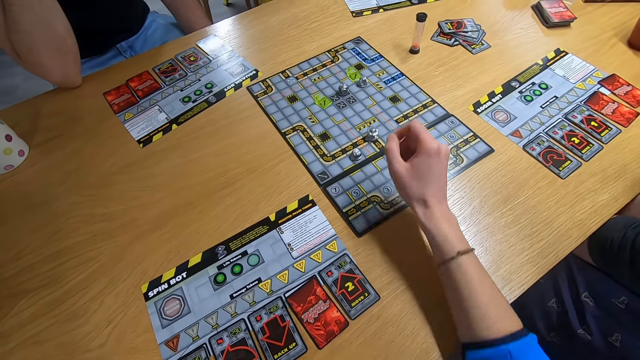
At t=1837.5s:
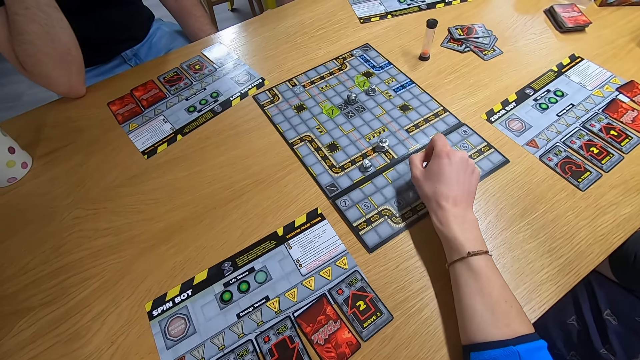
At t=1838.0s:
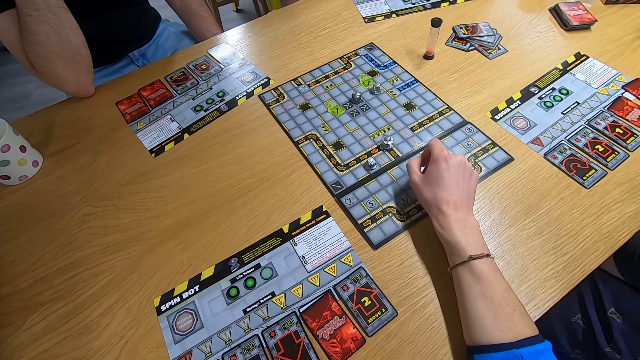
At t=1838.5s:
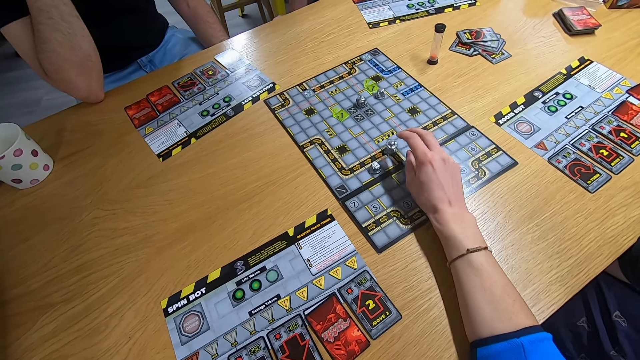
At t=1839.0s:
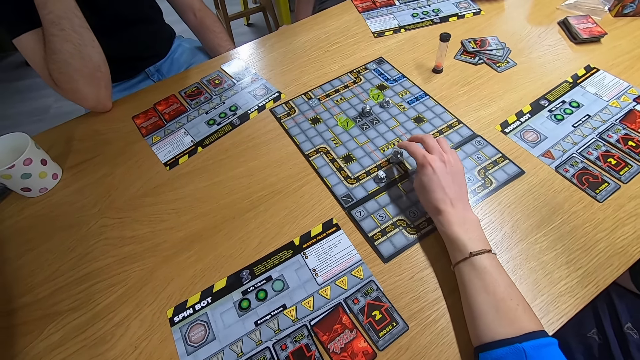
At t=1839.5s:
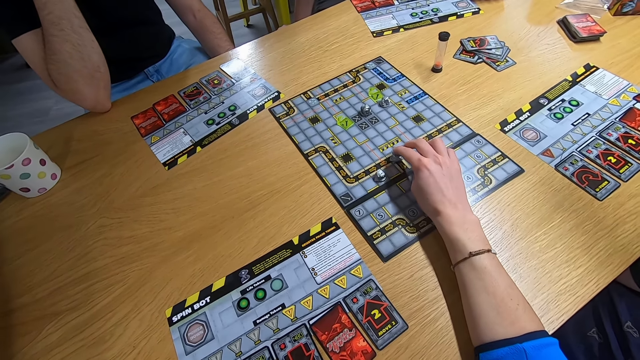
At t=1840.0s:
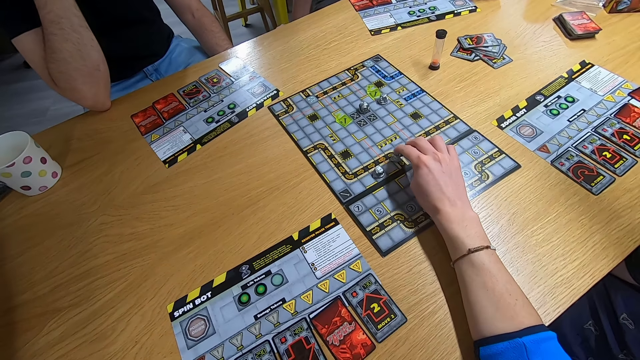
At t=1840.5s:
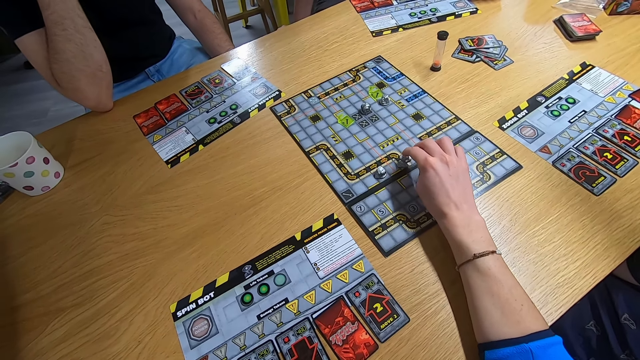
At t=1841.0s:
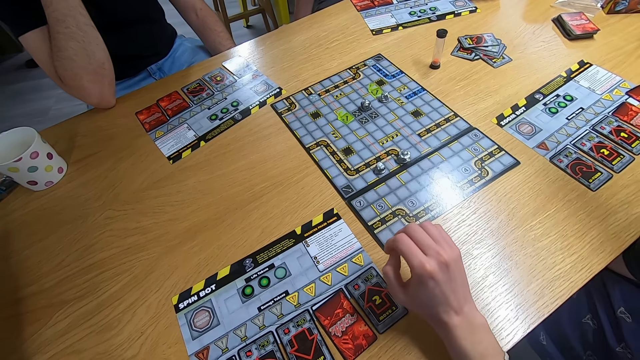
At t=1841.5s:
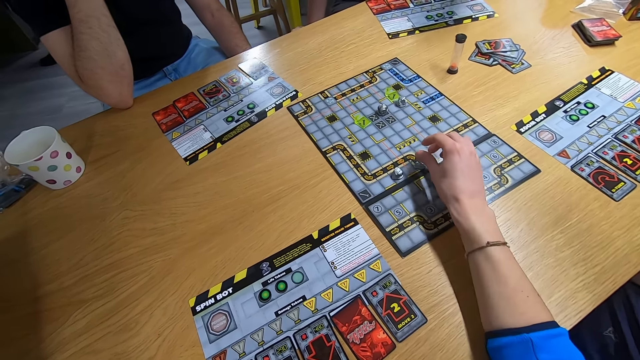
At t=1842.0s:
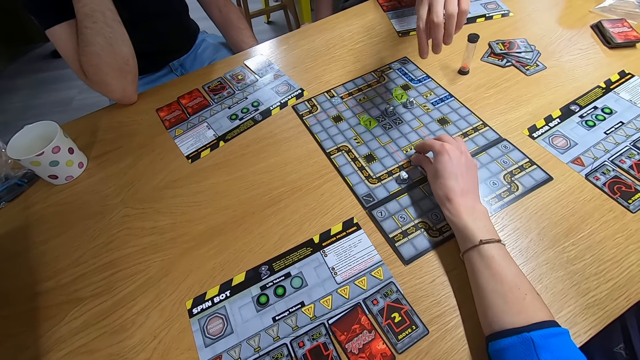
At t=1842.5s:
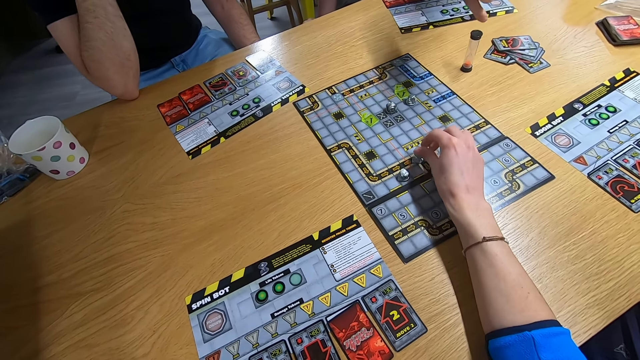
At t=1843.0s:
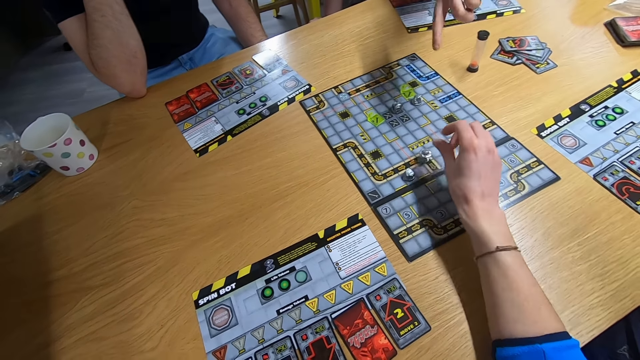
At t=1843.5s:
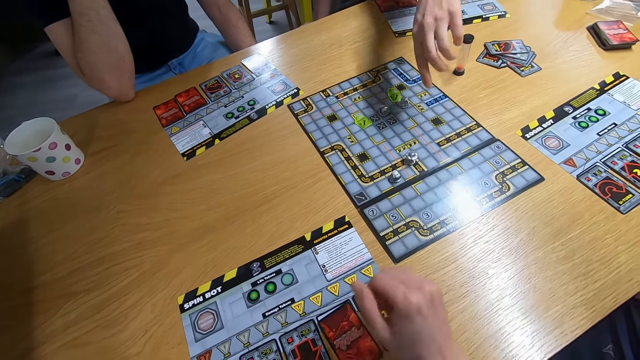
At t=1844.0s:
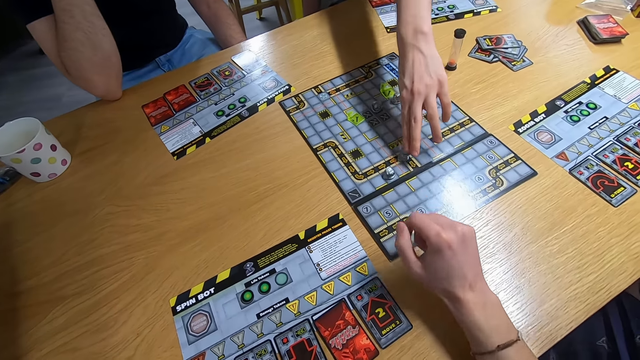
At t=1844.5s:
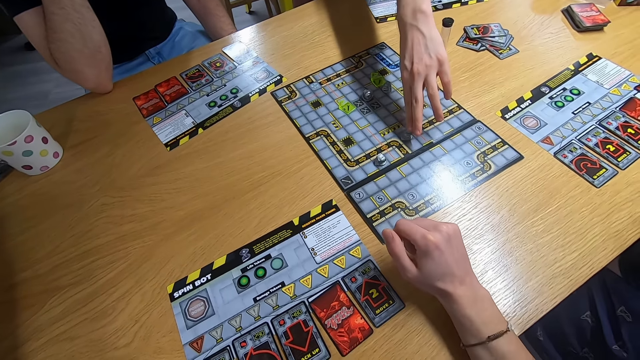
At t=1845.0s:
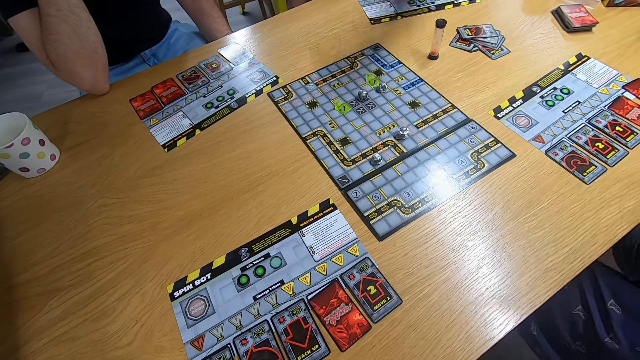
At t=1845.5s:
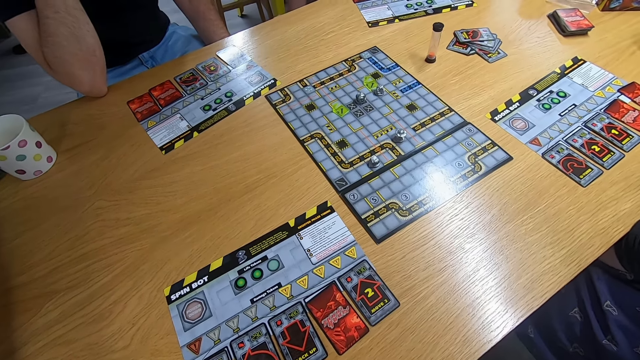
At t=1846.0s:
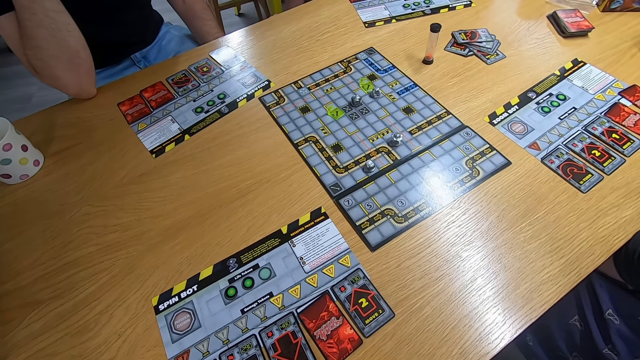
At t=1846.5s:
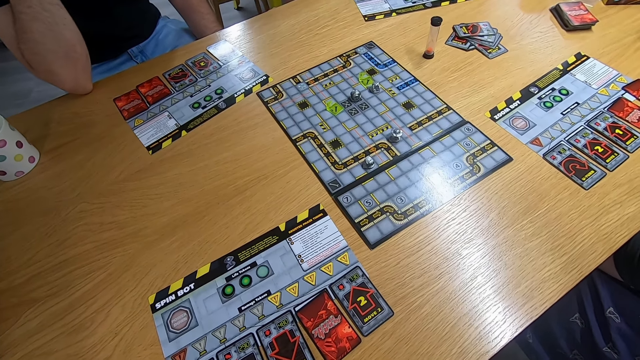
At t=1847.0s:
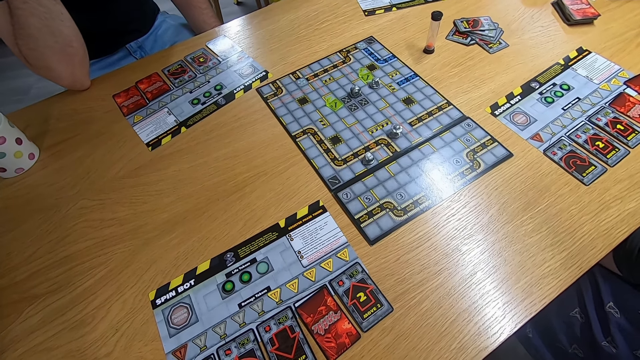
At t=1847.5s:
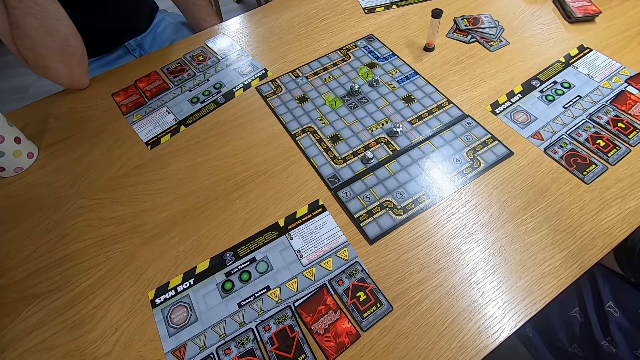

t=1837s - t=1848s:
The camera wearer swings the right hand and plays the board game. A man plays the board game. The camera wearer swings the right hand and stares at the board game.

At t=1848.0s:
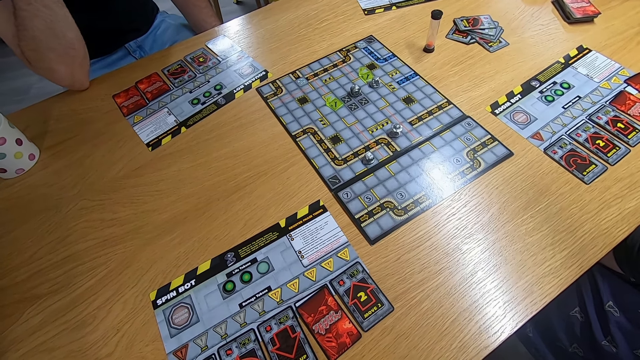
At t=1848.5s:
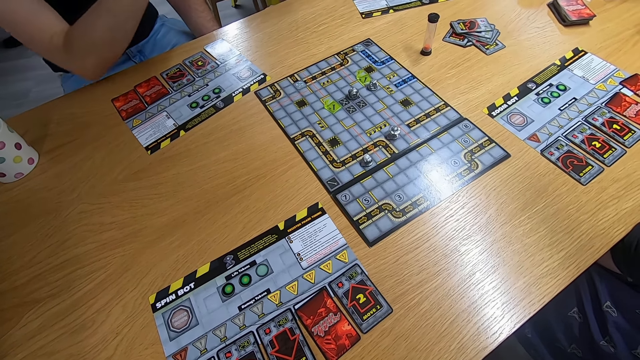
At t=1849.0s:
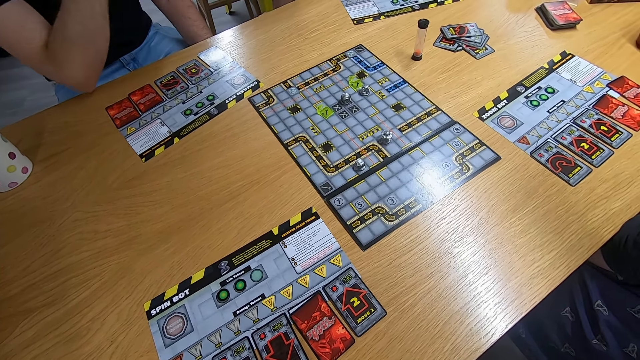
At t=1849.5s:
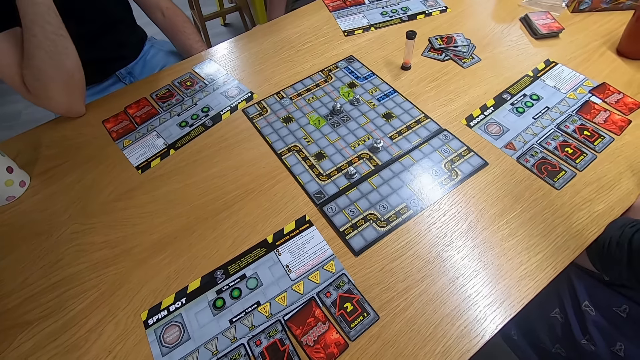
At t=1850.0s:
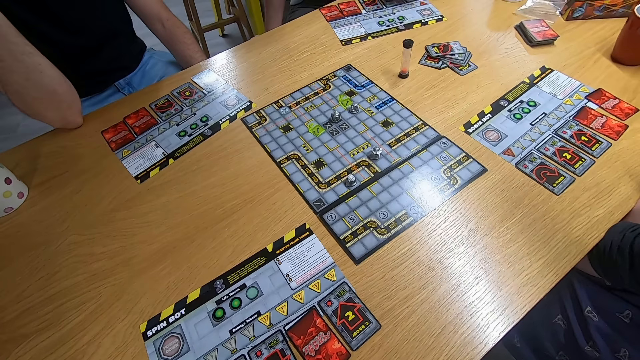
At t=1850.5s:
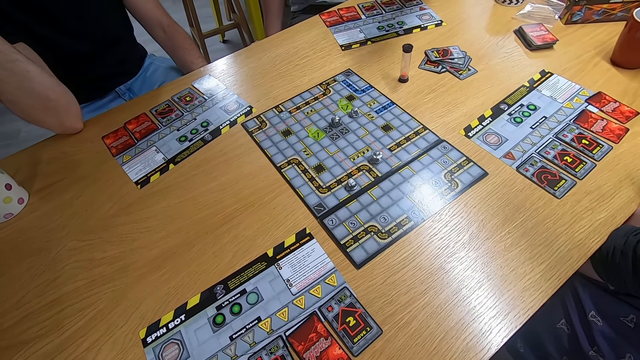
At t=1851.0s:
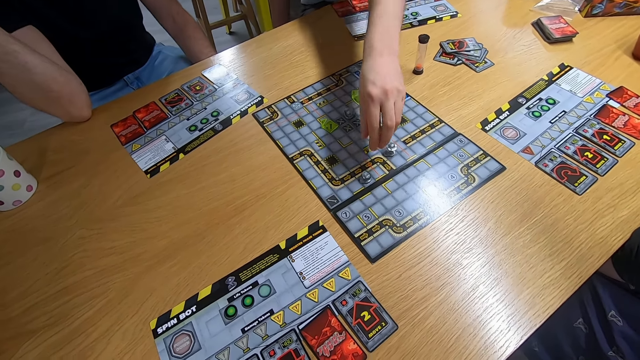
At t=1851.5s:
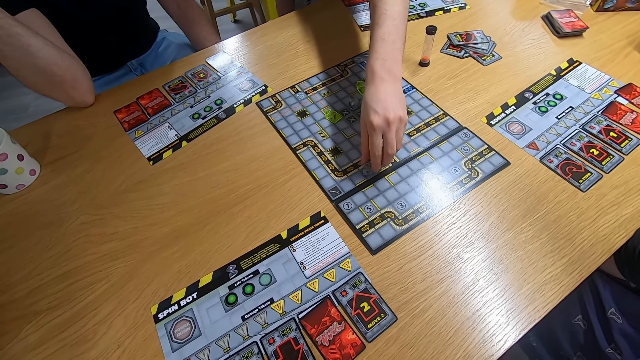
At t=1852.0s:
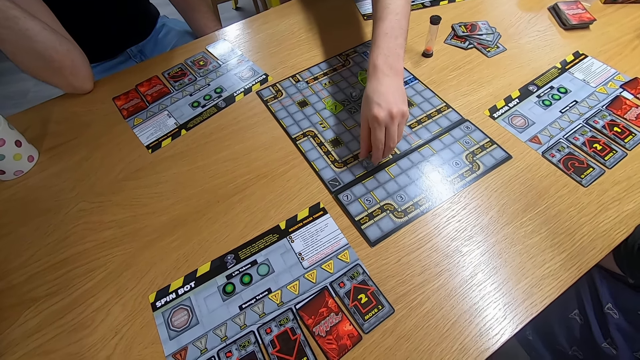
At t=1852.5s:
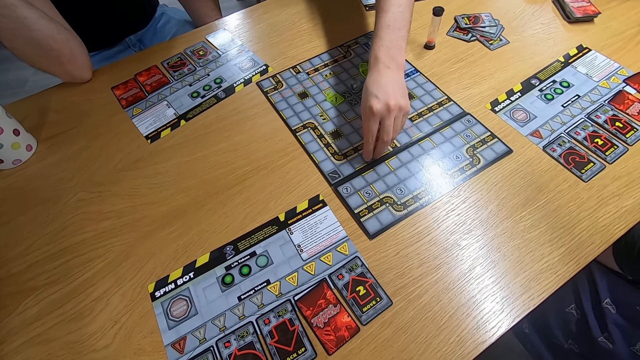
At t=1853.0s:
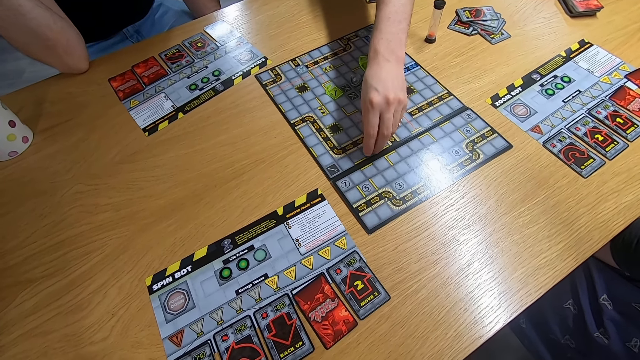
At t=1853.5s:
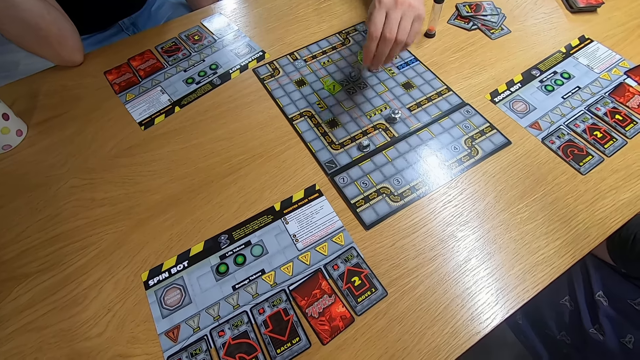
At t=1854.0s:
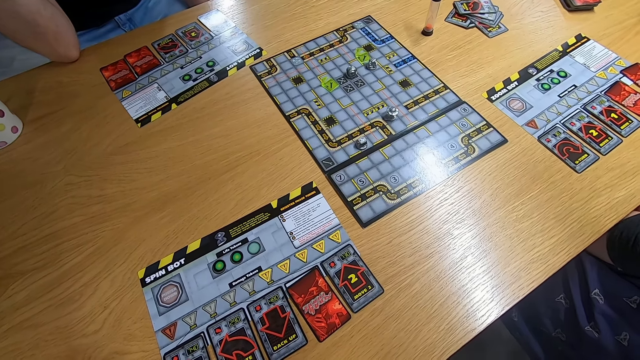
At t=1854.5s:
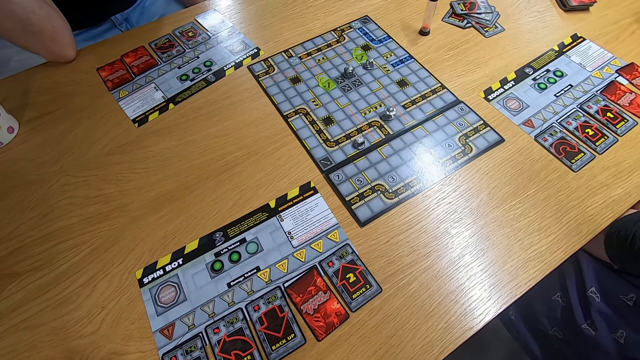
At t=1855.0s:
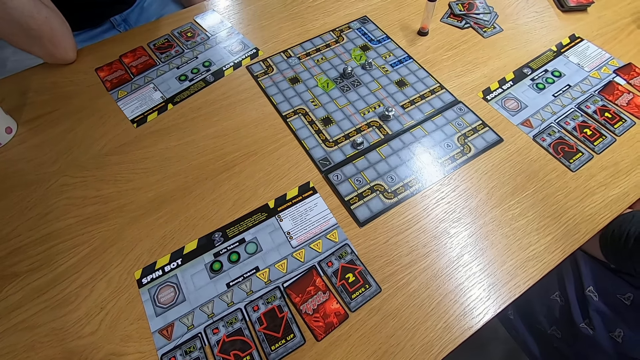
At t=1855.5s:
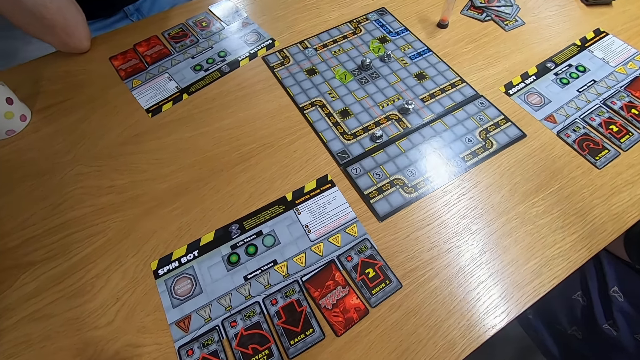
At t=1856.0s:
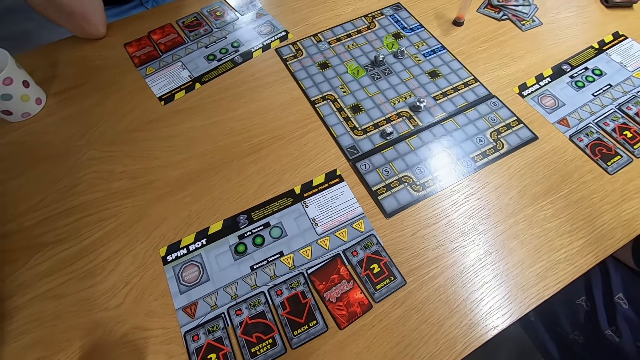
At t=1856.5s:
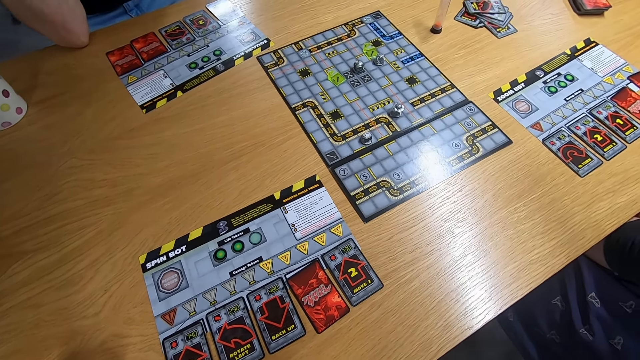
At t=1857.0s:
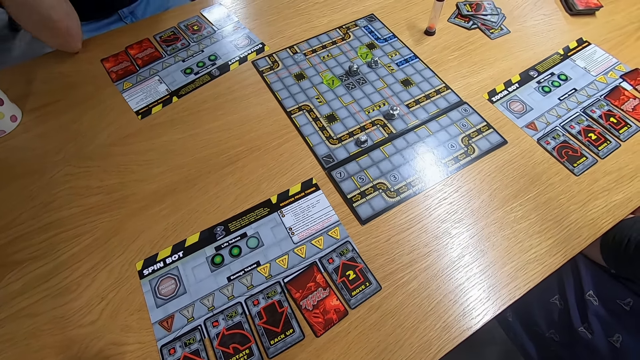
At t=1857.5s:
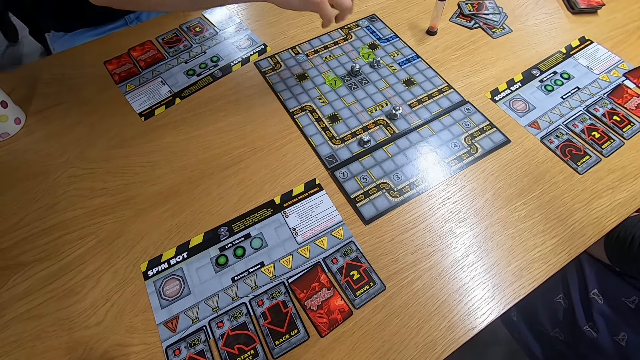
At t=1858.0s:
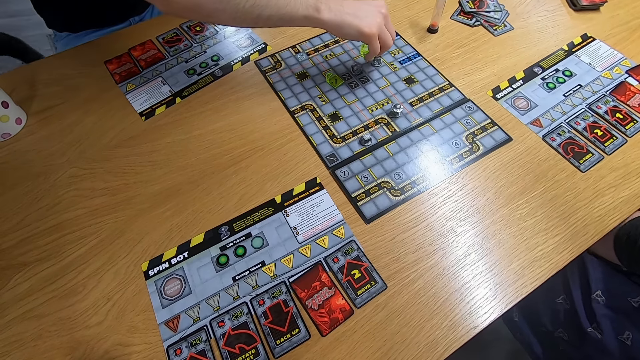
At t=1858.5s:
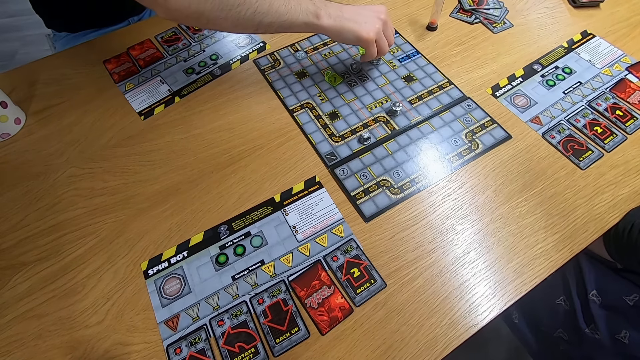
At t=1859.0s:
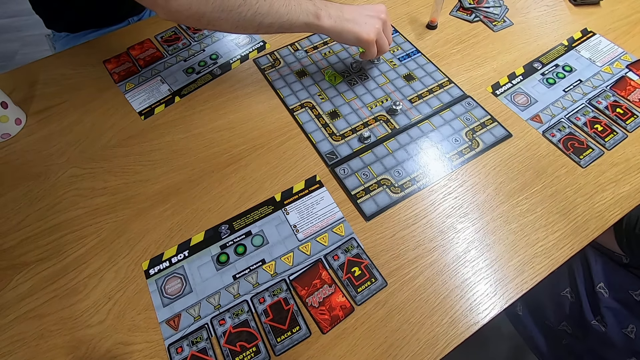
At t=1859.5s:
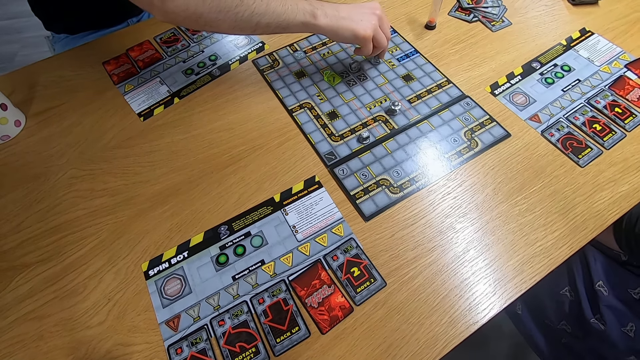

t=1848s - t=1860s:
A man swings the right hand. The camera wearer stares at the board game. Another man swings the left hand and plays the board game. The camera wearer stares at the board game. The first man swings the right hand and plays the board game.
